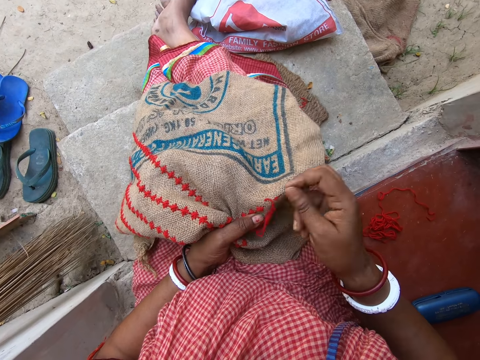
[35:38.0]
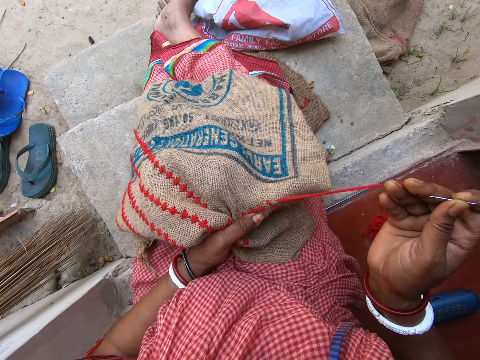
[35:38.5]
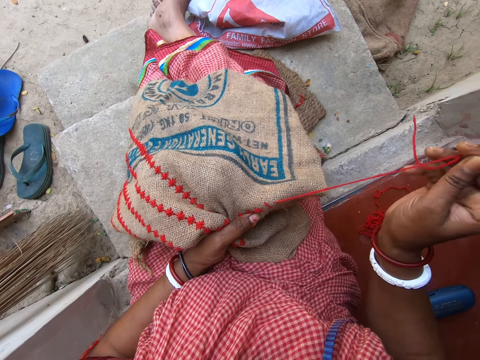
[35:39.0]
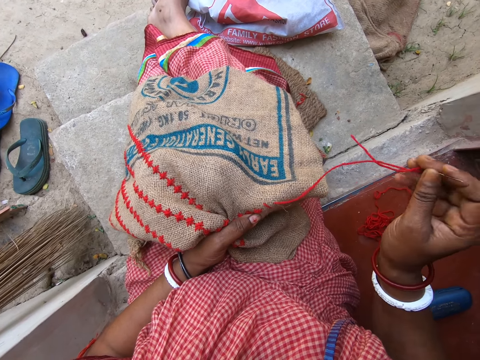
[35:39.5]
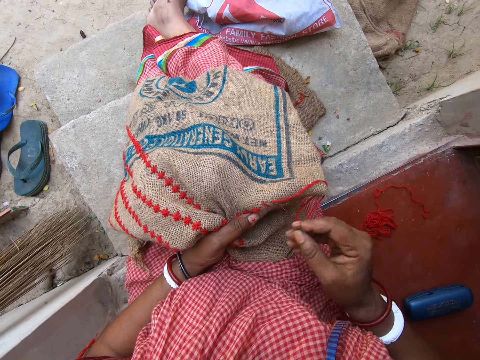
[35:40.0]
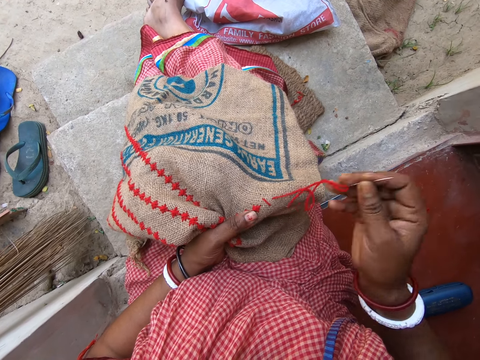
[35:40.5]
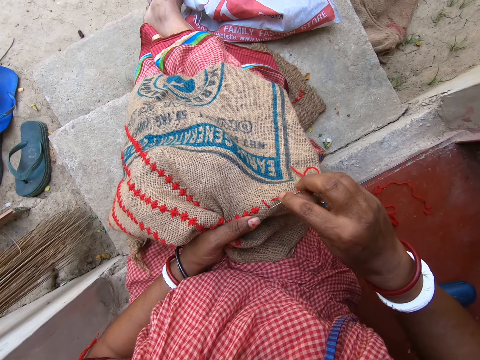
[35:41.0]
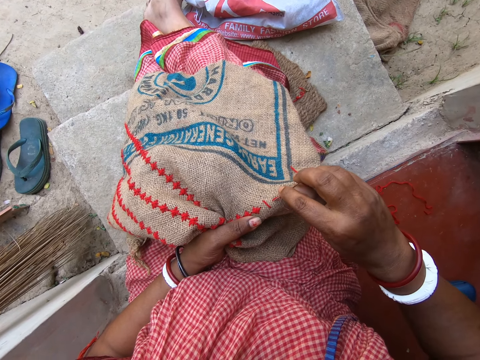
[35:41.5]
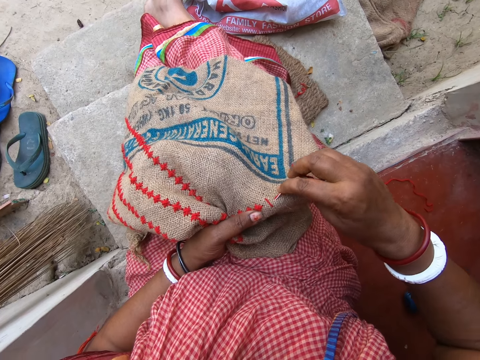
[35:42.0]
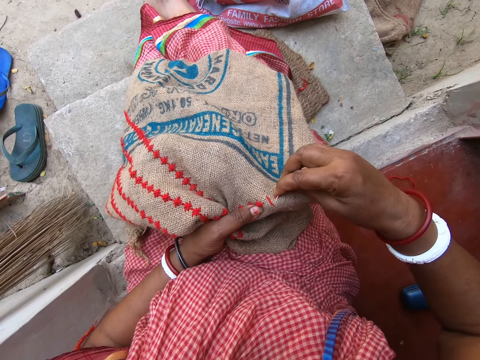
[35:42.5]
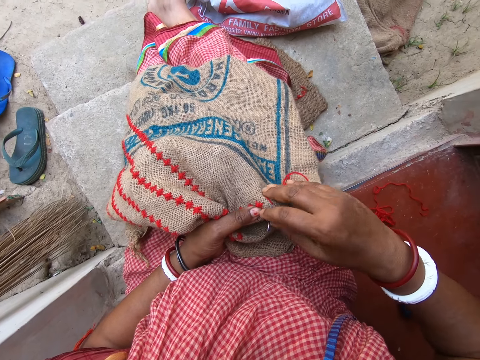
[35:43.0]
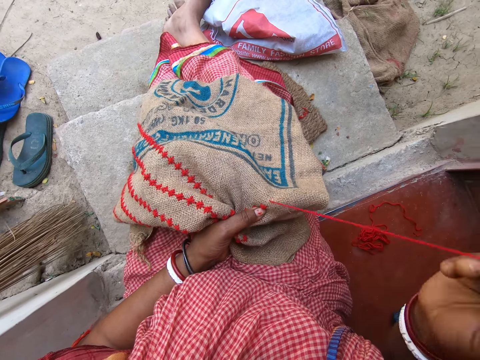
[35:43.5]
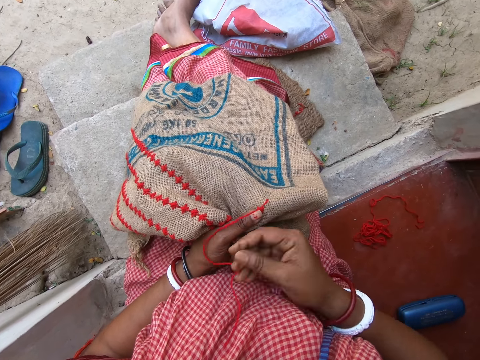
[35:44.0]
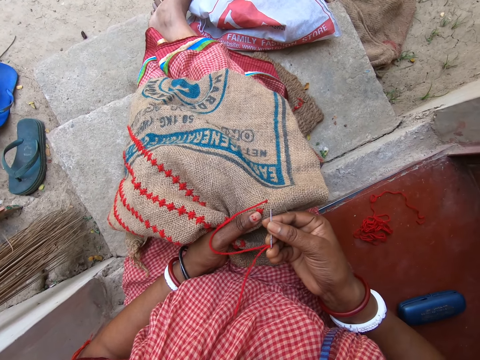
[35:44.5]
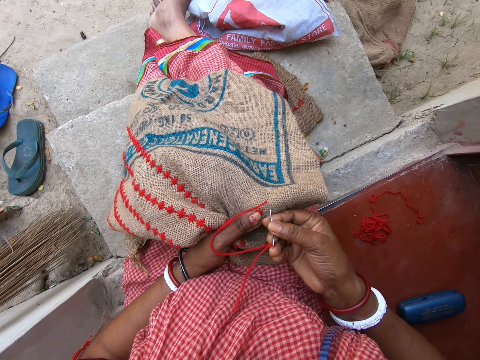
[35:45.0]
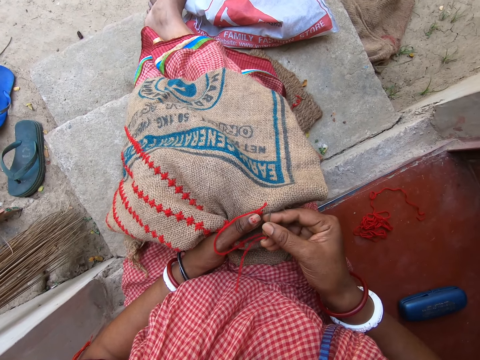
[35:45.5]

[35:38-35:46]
The camera wearer pulls the thread. They sew the garment. They pull the thread.

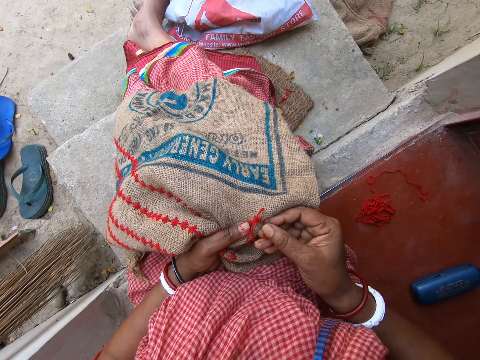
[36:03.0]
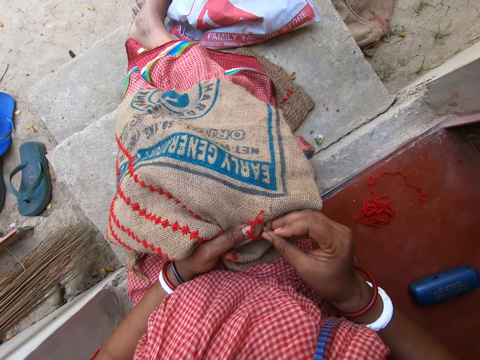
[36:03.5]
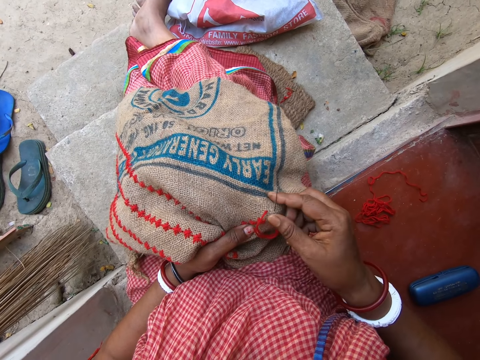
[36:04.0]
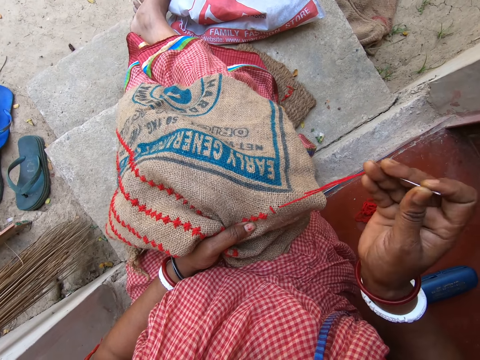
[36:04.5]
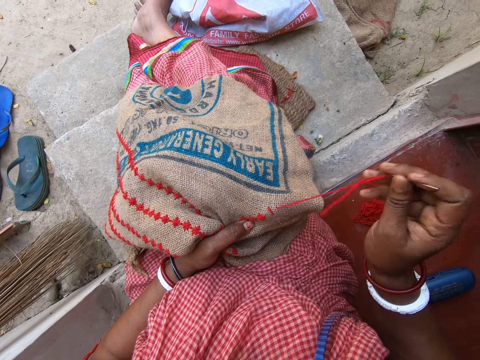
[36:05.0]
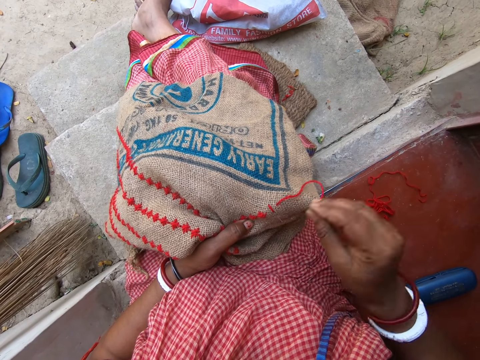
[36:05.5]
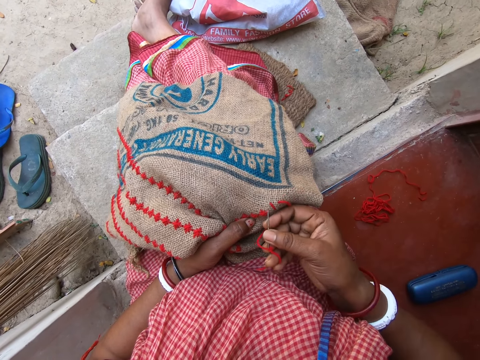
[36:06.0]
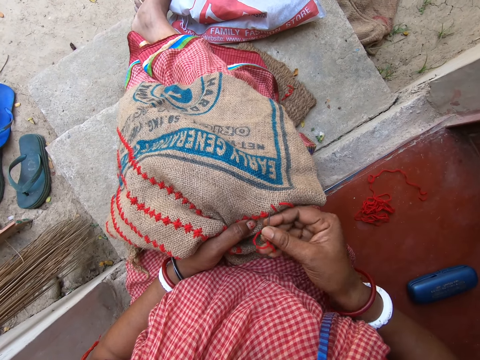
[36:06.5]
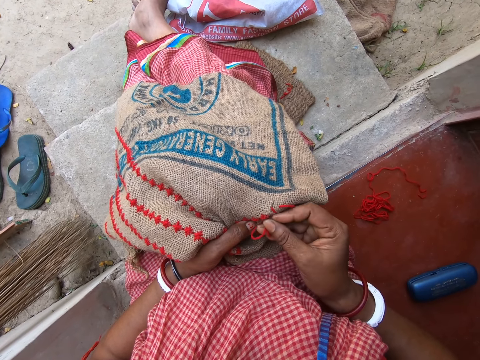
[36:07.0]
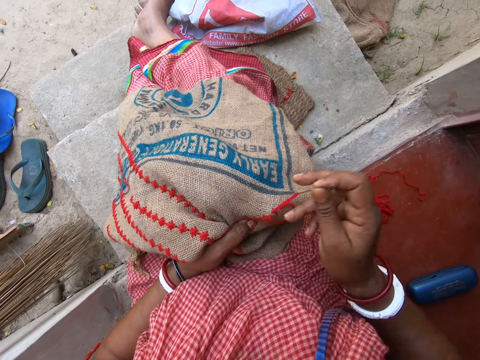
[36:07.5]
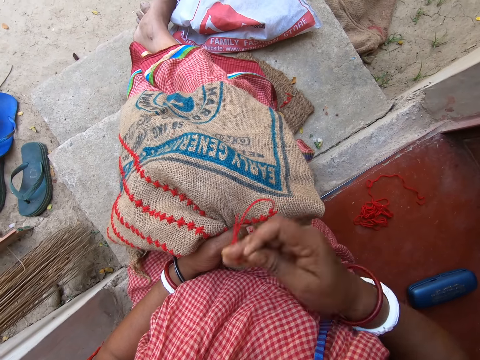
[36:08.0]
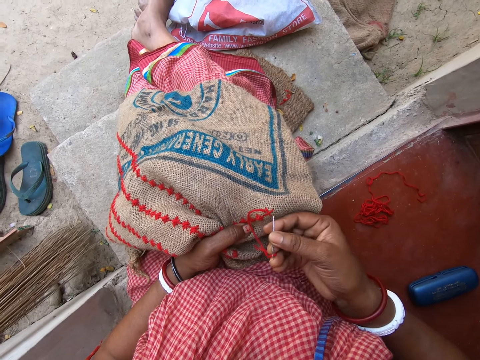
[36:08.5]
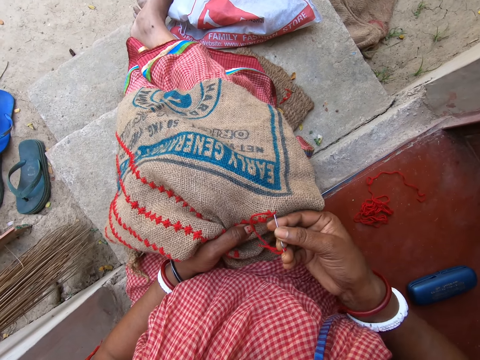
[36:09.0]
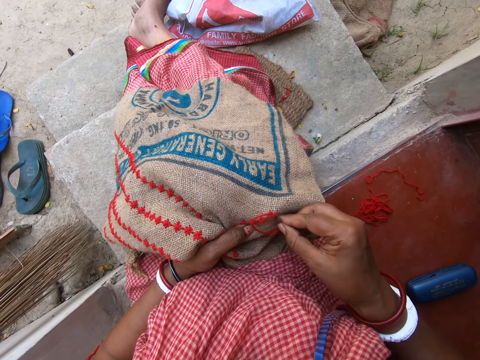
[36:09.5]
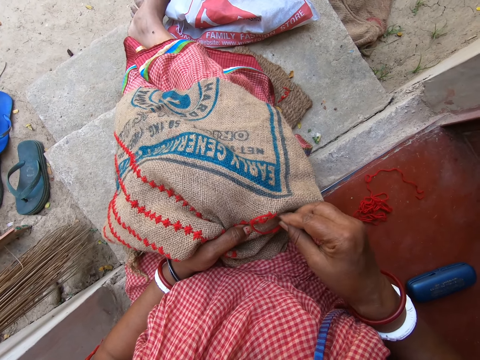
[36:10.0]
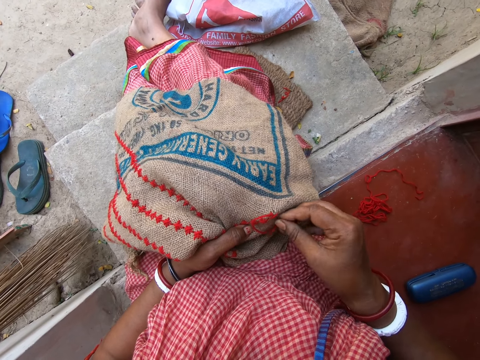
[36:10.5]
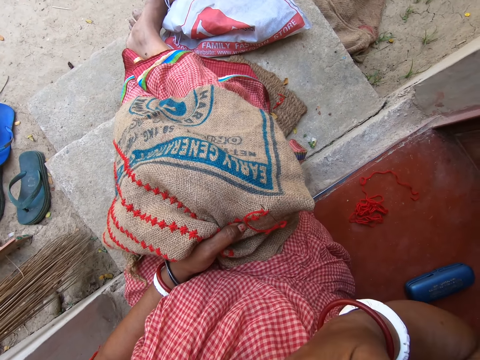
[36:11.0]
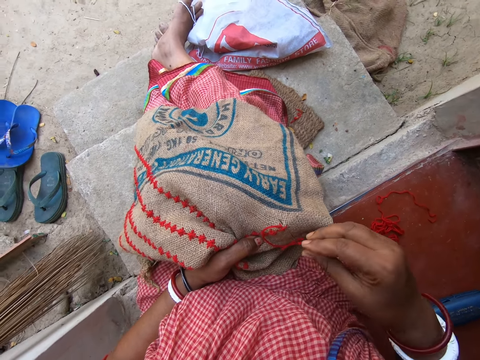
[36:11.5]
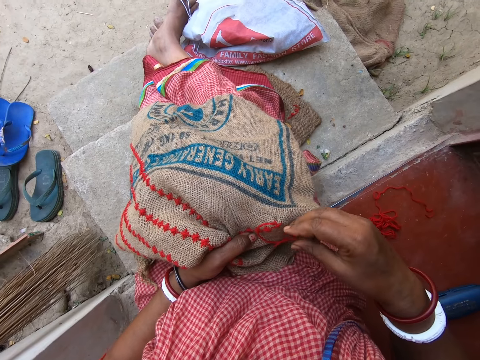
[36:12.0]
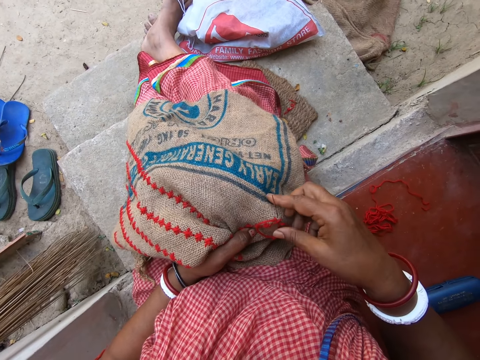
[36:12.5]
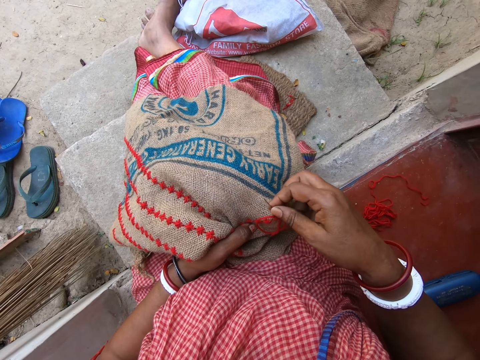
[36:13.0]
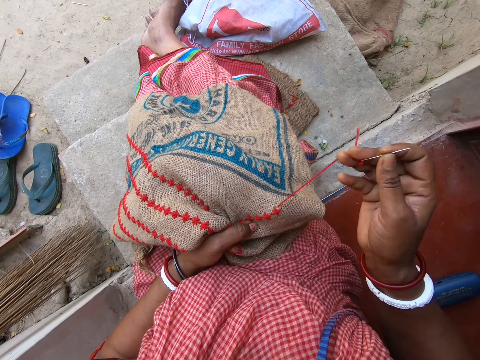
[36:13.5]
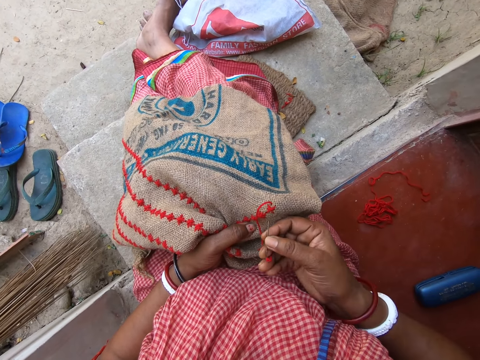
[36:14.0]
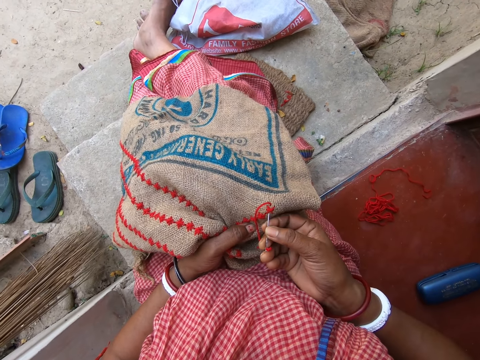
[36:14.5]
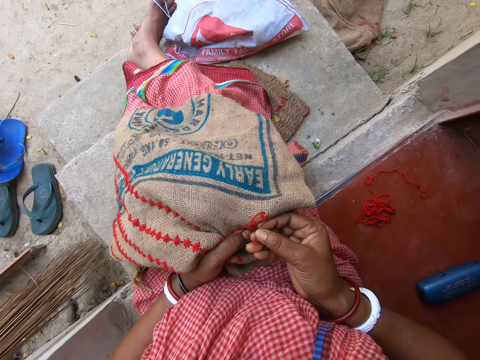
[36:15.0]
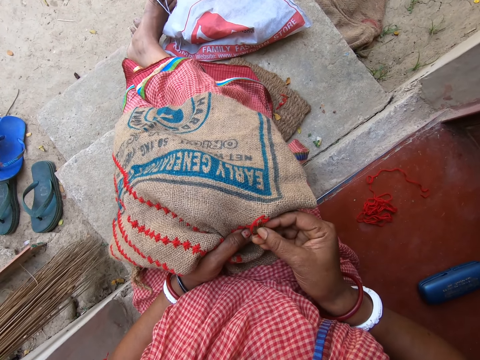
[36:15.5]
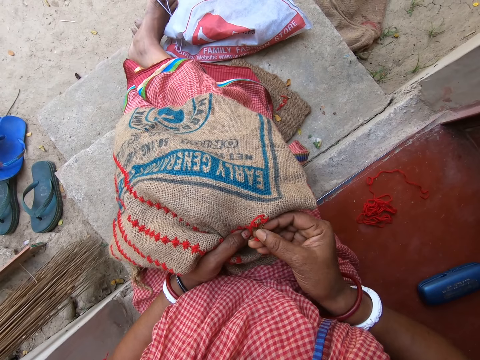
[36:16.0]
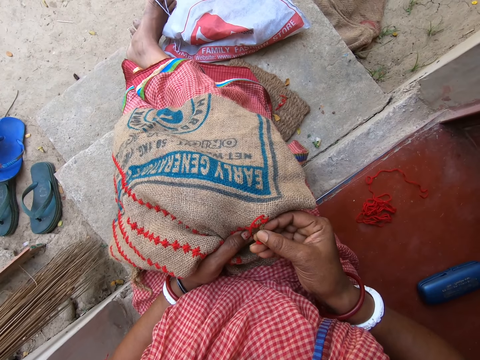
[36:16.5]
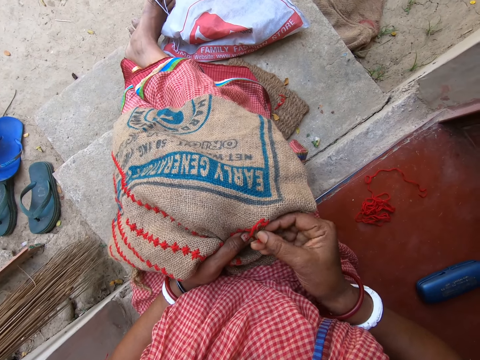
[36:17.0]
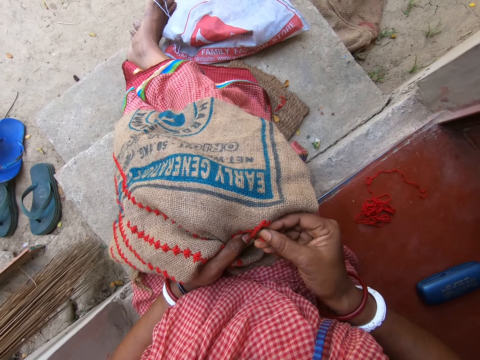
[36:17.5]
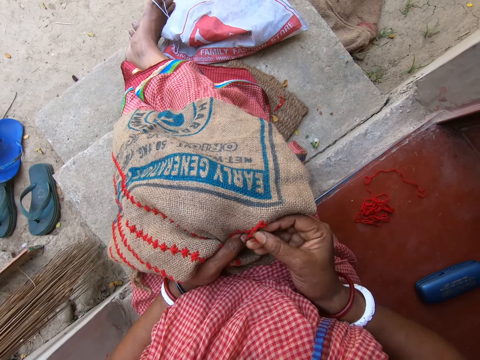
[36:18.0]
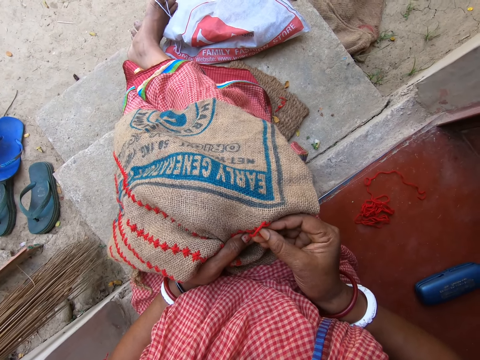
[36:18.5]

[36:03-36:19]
The camera wearer pulls the thread. They sew the garment. They pull the thread. They sew the garment. They pull the thread.

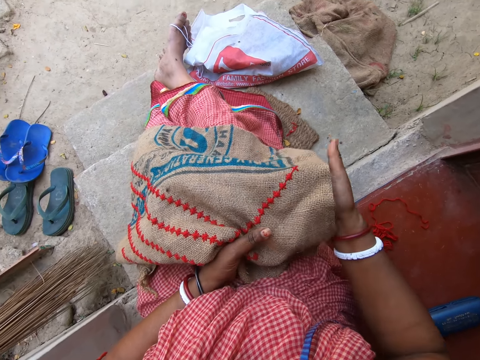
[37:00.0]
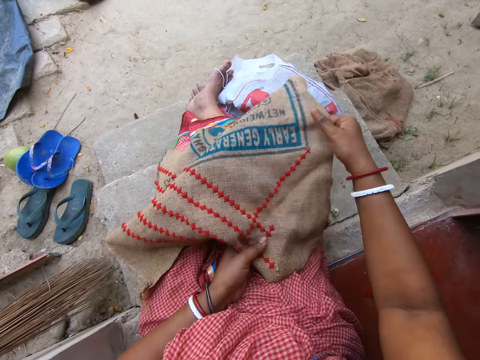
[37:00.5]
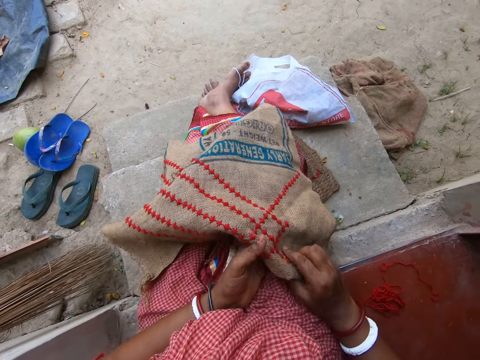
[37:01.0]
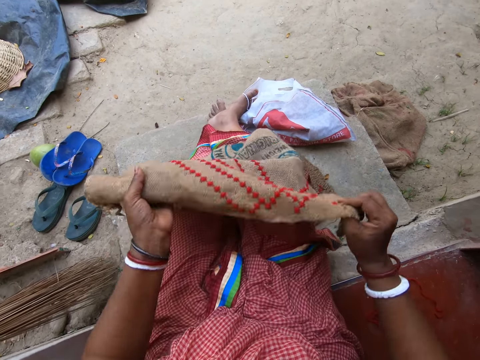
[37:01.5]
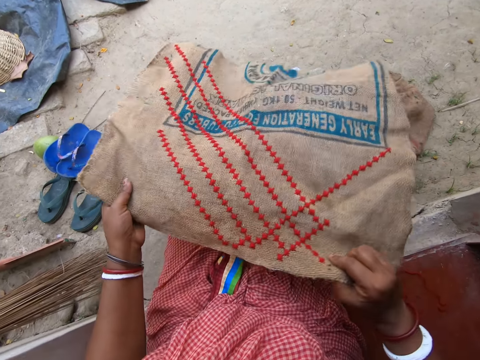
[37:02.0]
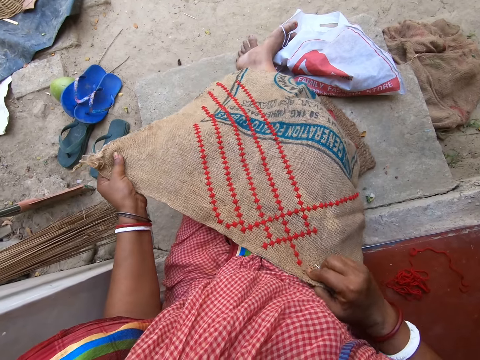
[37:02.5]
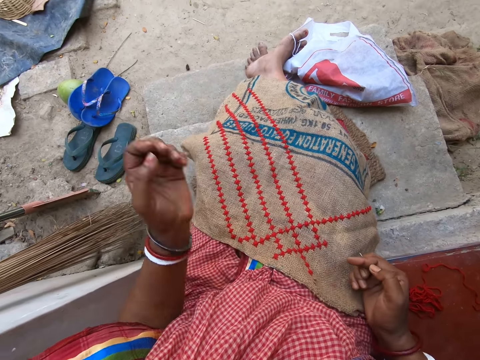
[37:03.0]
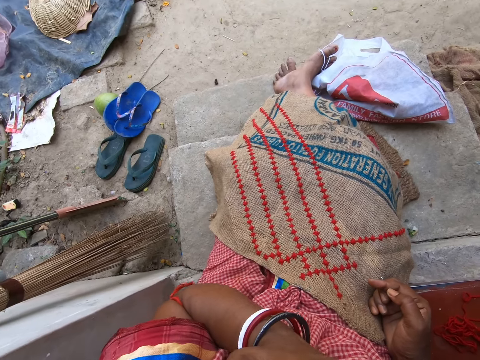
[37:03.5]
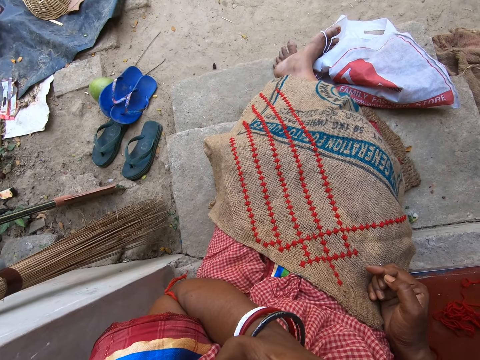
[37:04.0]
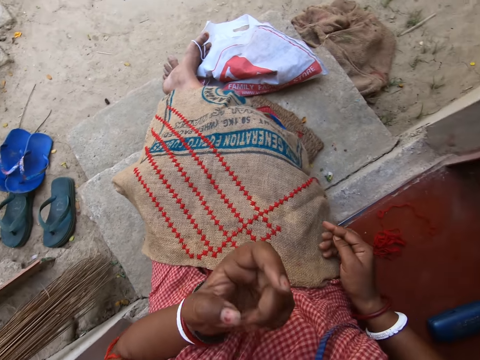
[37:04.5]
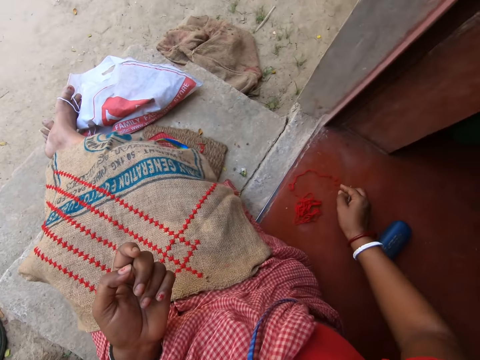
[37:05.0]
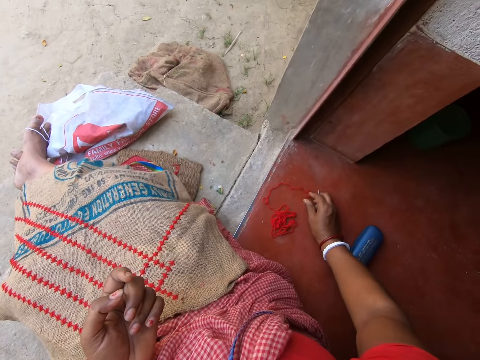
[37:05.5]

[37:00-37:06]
The camera wearer holds the sack. She spreads the sack. She touches her face with her left hand. She lifts the hand up. She looks around. She picks a wool from the floor with her right hand.
